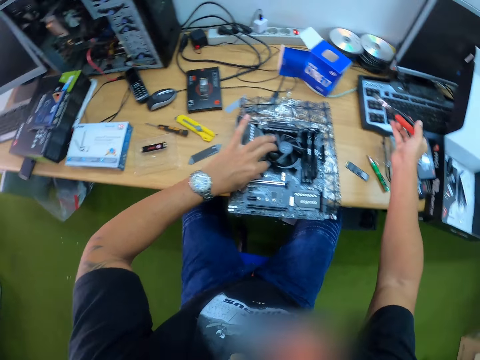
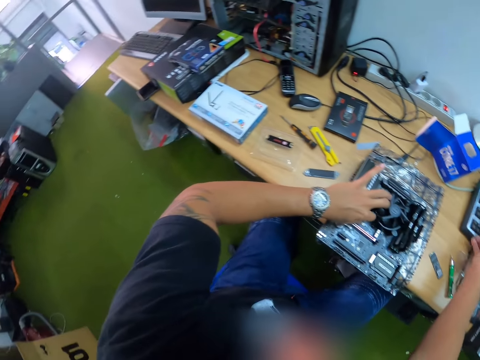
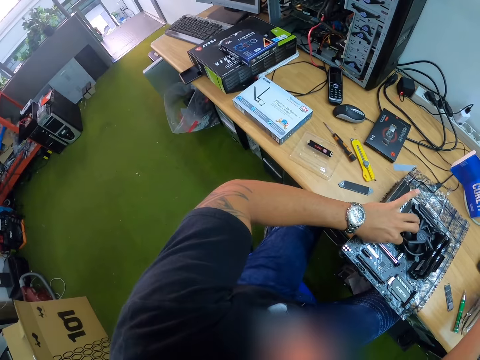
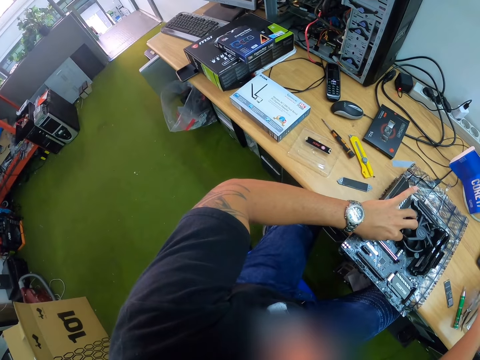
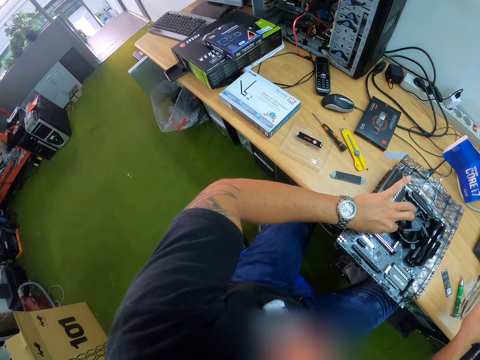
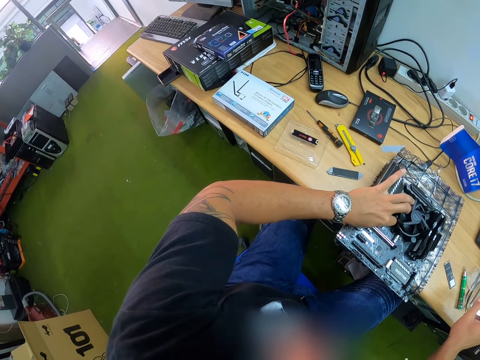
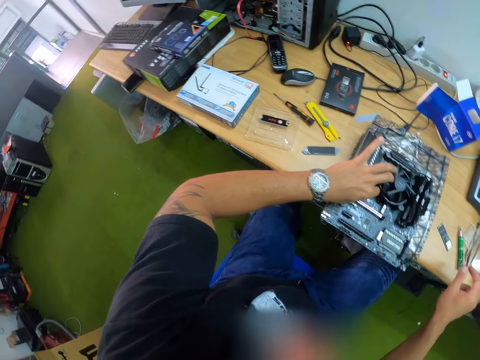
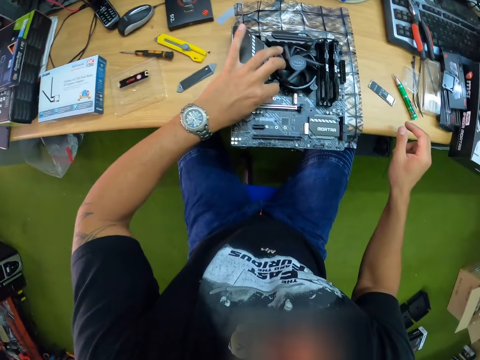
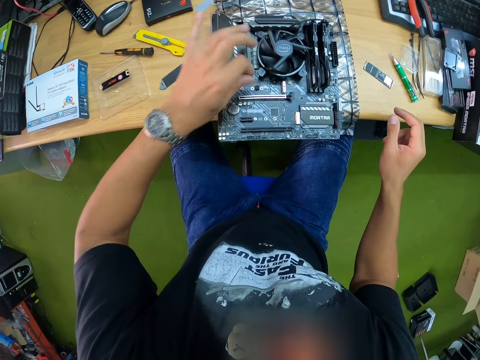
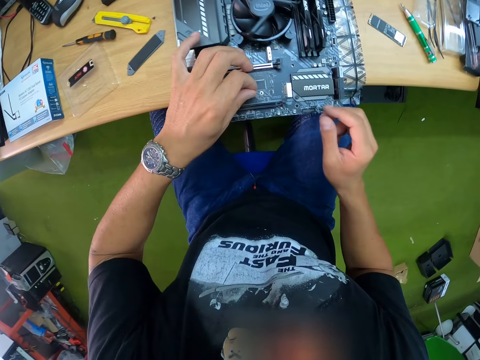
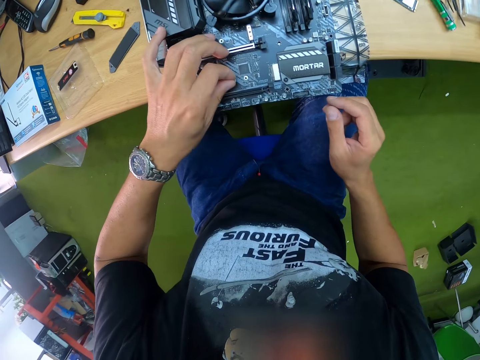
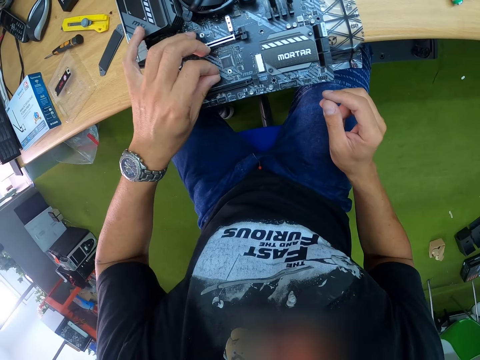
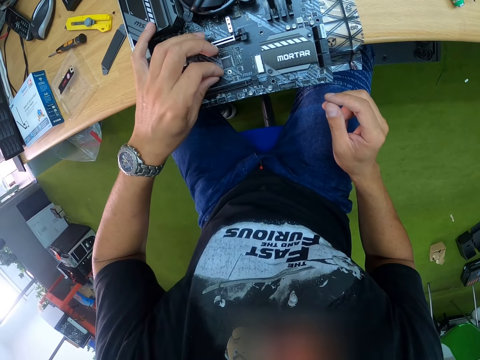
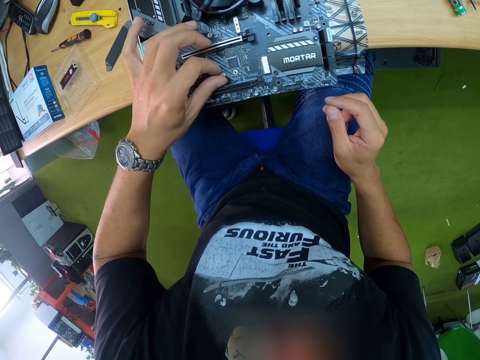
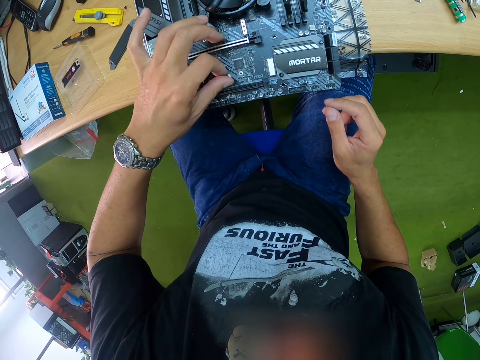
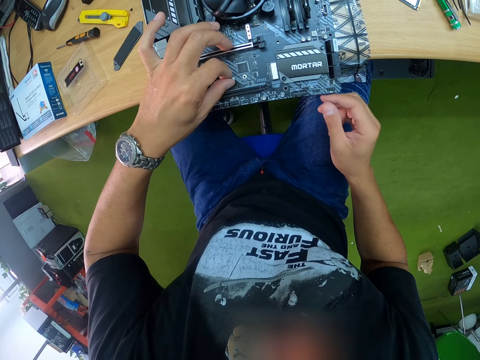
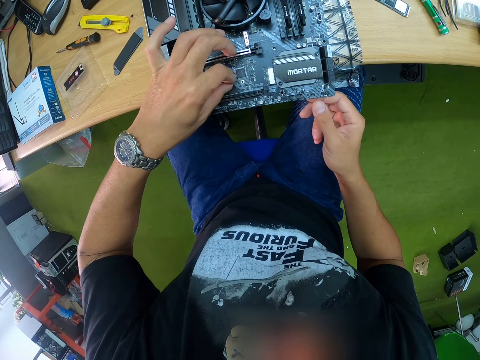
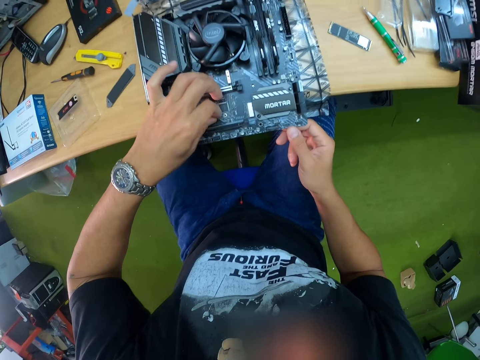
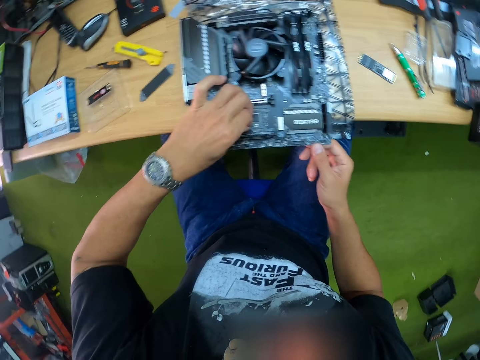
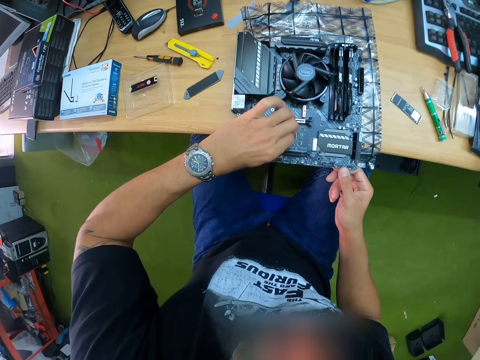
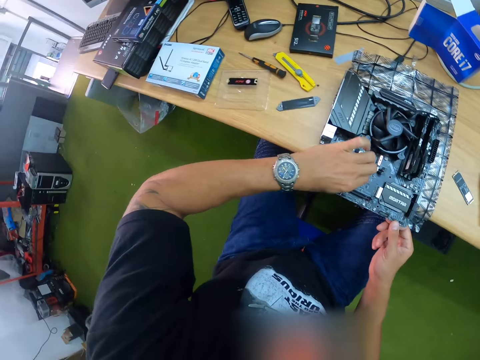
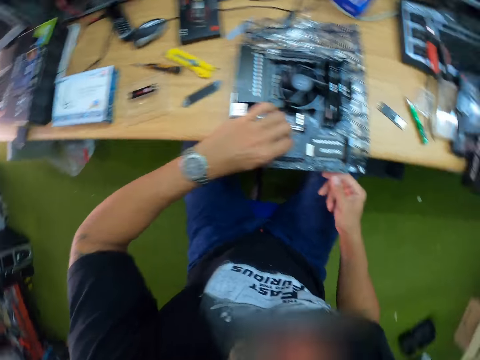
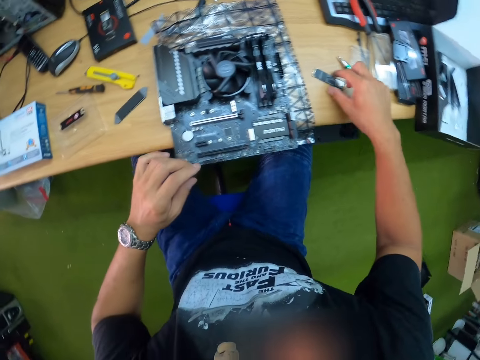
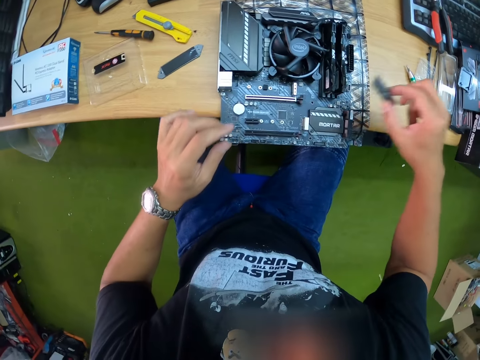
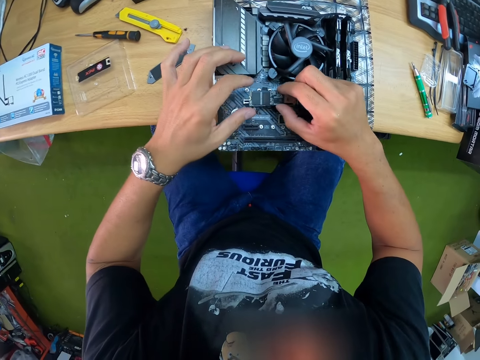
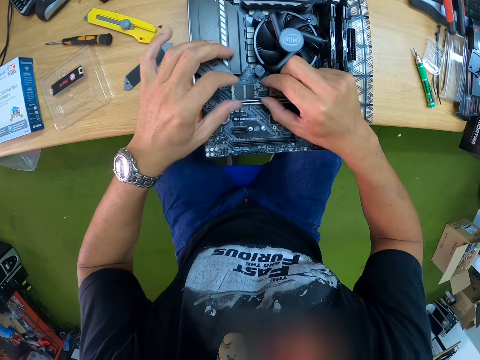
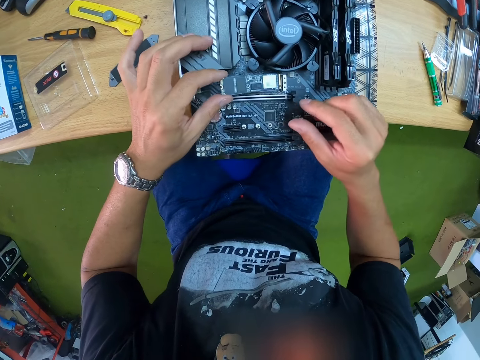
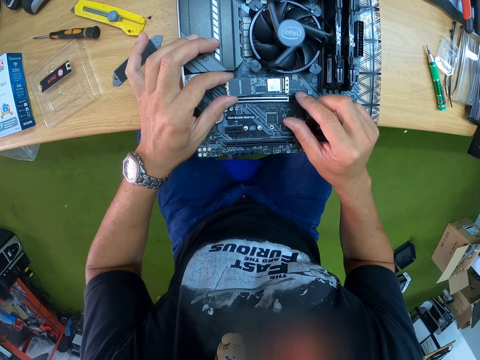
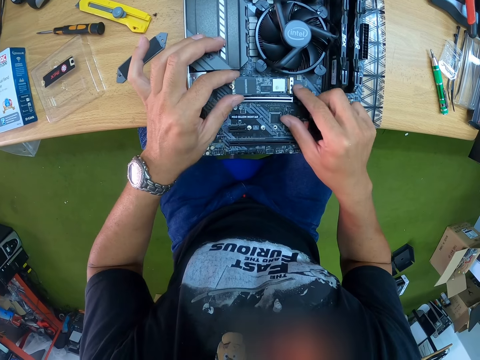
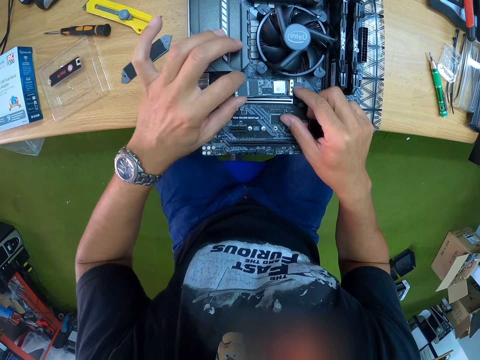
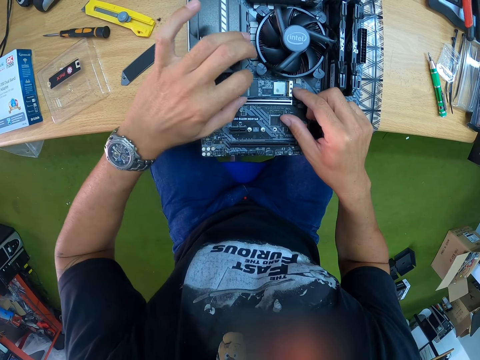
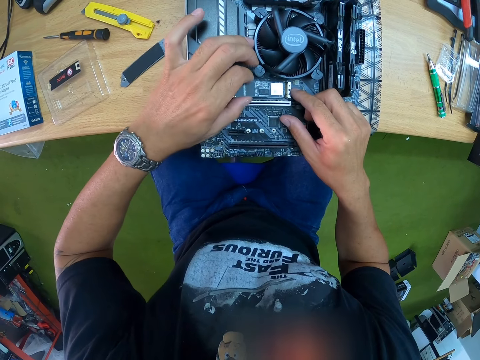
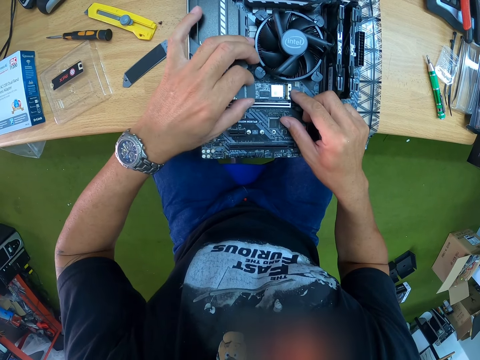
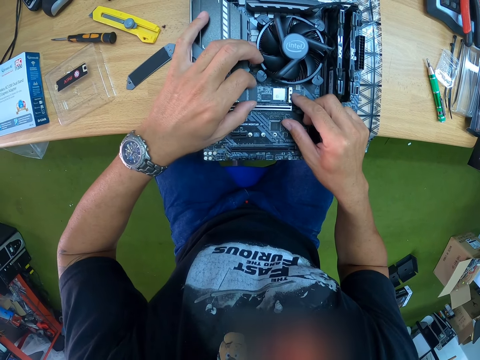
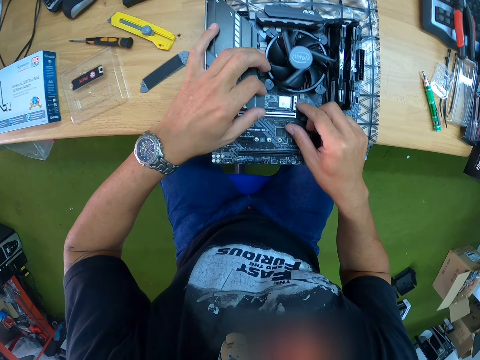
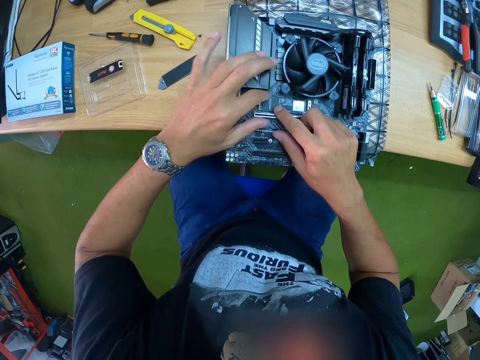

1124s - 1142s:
The camera wearer drops the pair of pliers on a computer keyboard with his right hand. He tightens the screw with his left hand. He picks up the microprocessor or RAM from the table with his right hand. He fixes the microprocessor into the motherboard with his hands.

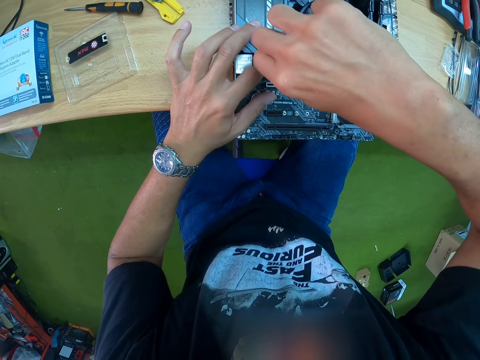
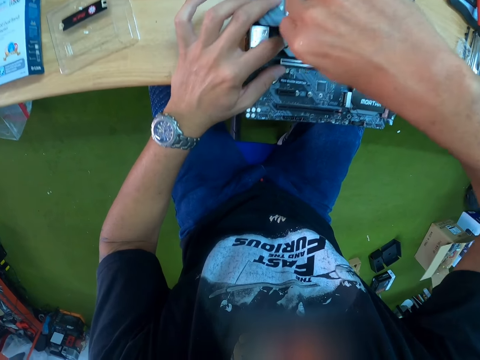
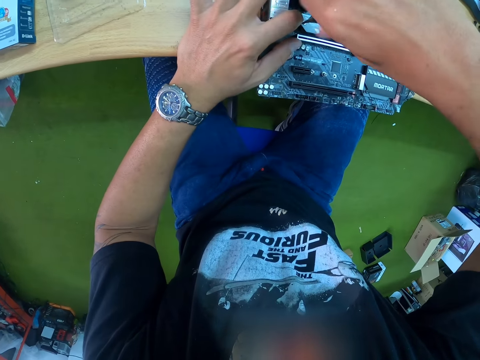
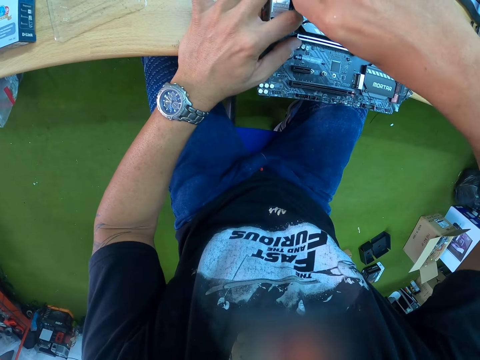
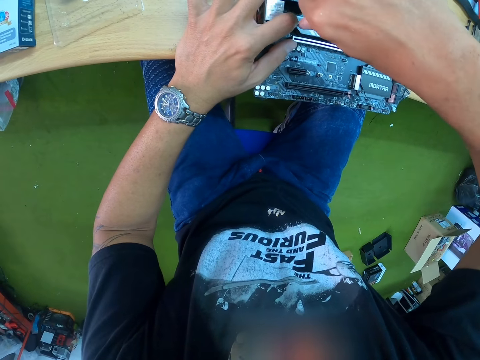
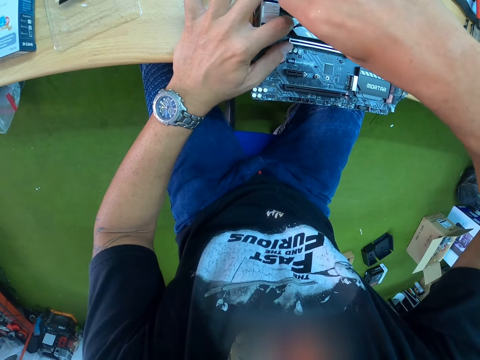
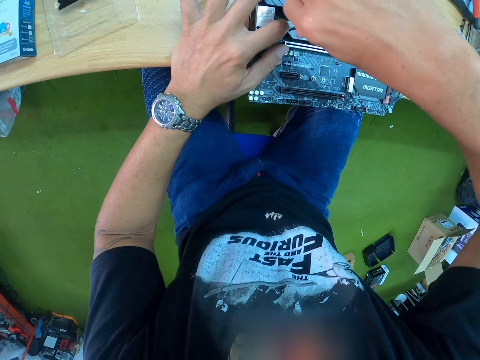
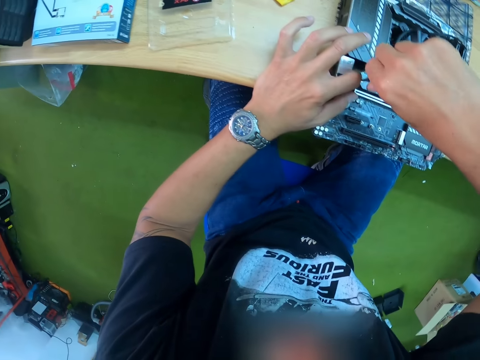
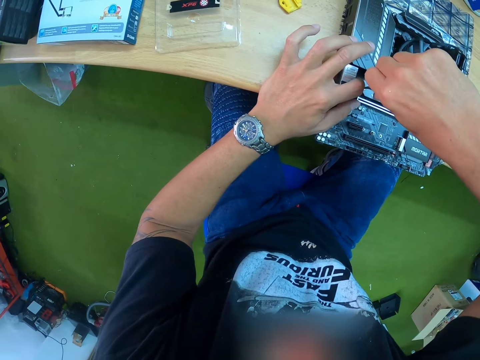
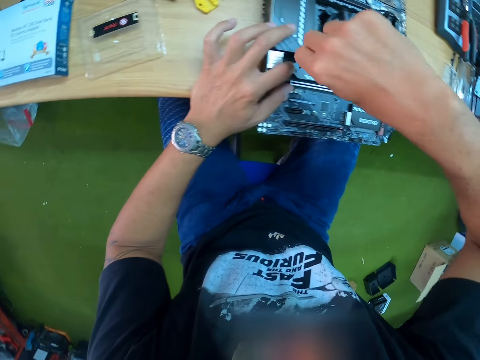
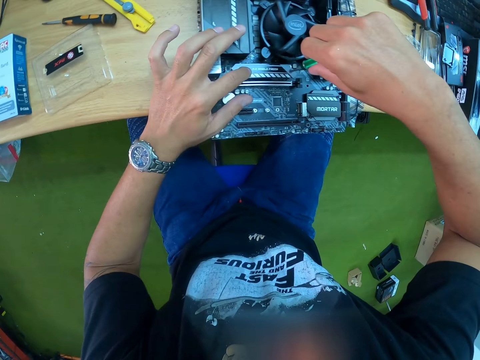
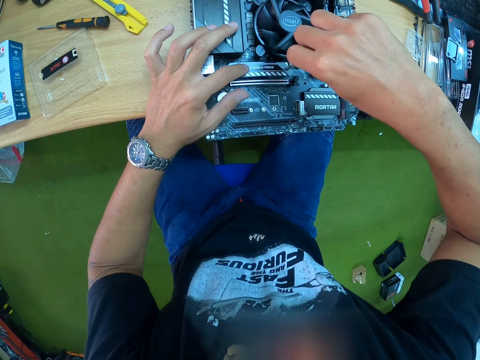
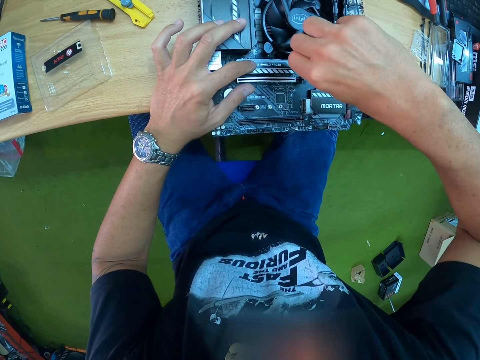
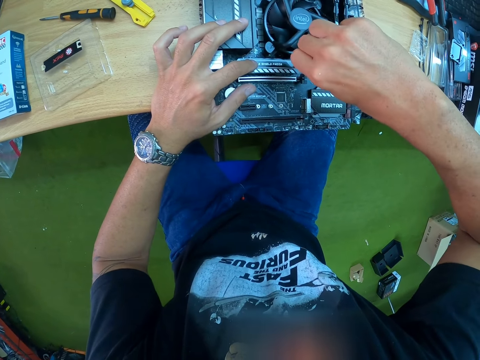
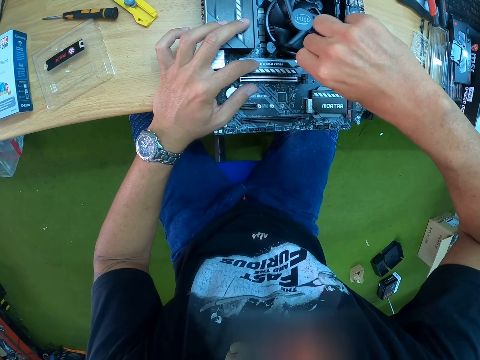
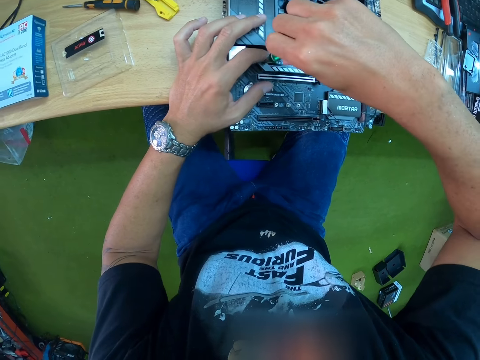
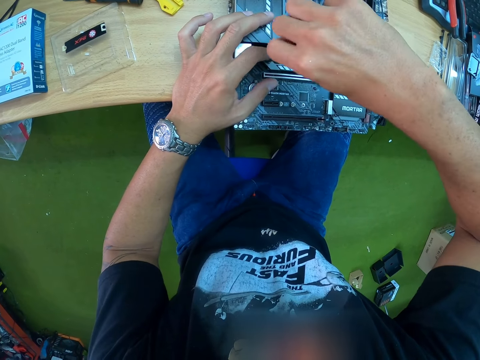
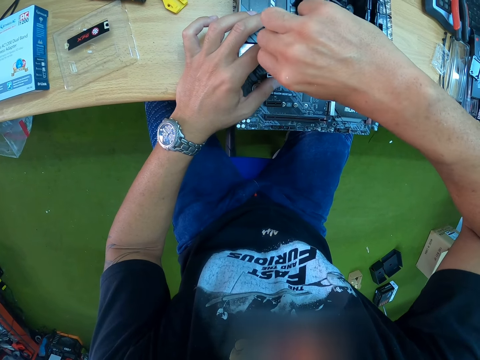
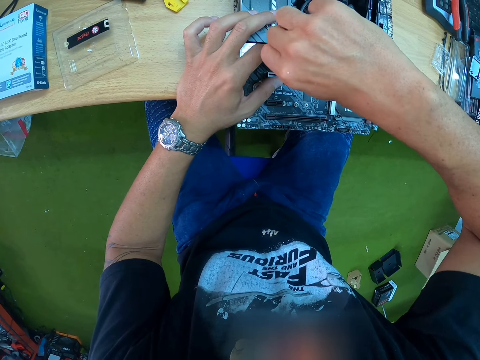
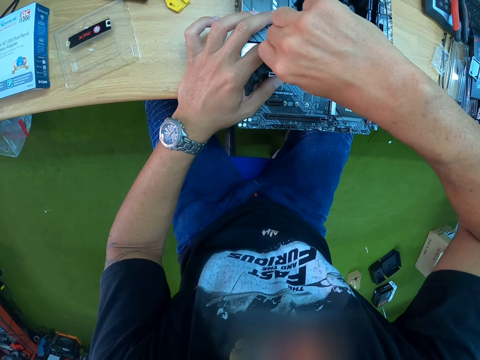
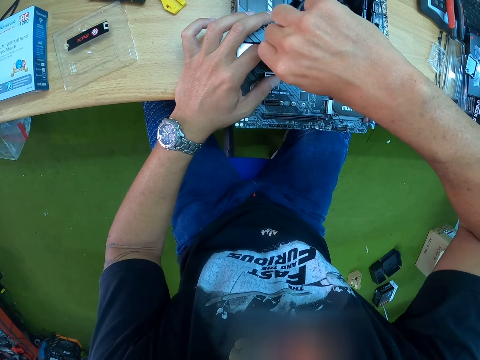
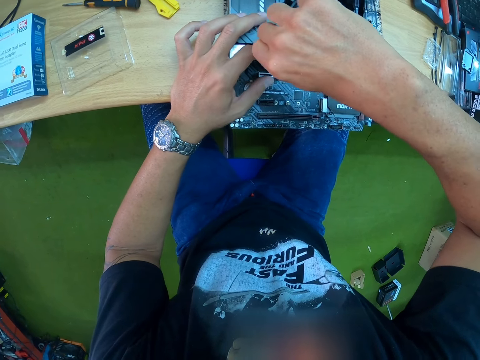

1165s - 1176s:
The camera wearer screws the screw with the screwdriver repeatedly.
